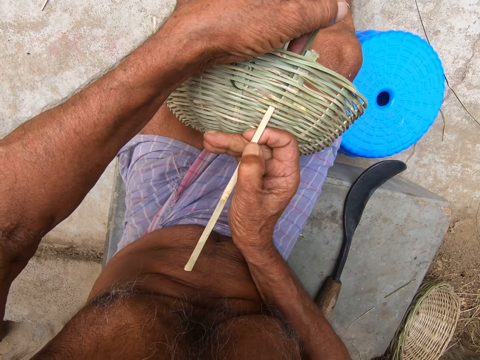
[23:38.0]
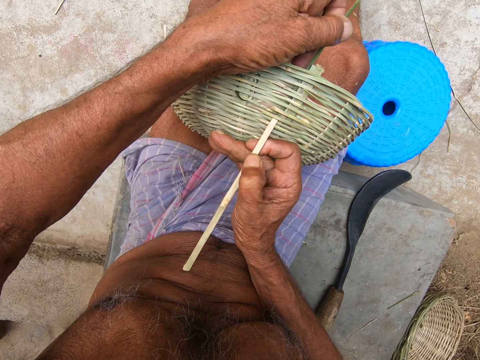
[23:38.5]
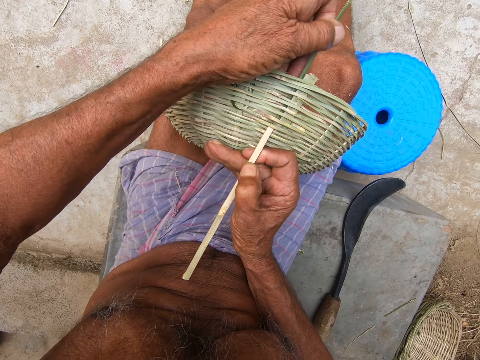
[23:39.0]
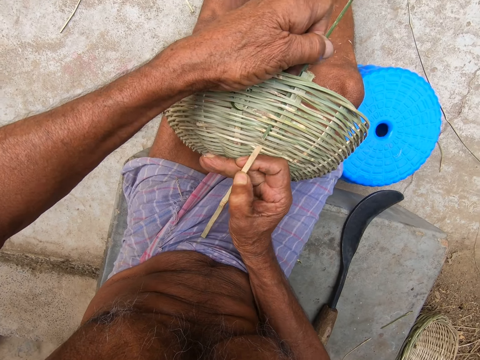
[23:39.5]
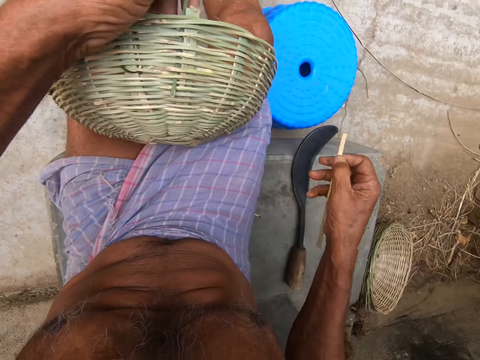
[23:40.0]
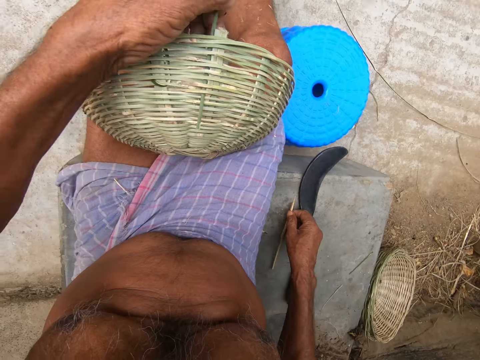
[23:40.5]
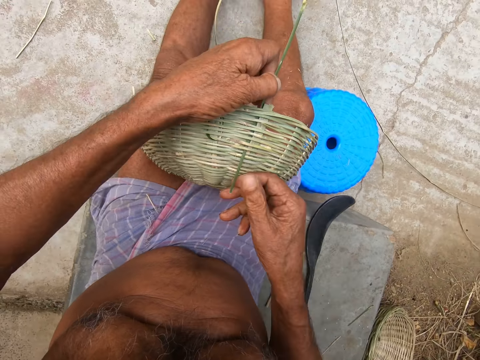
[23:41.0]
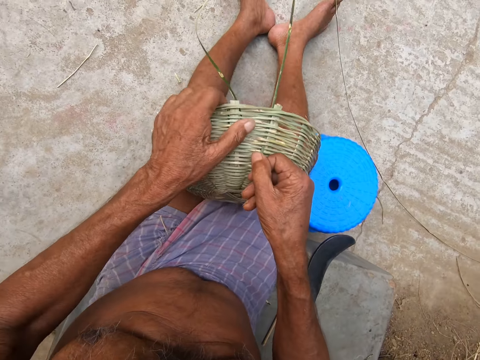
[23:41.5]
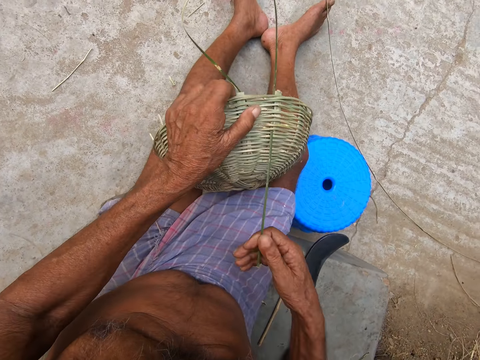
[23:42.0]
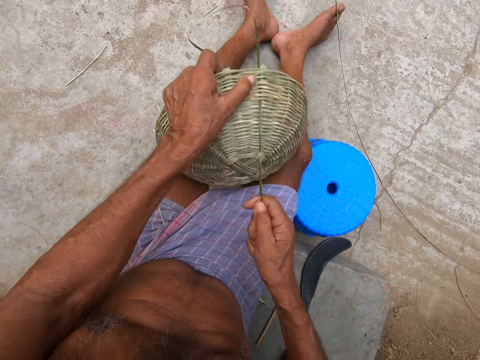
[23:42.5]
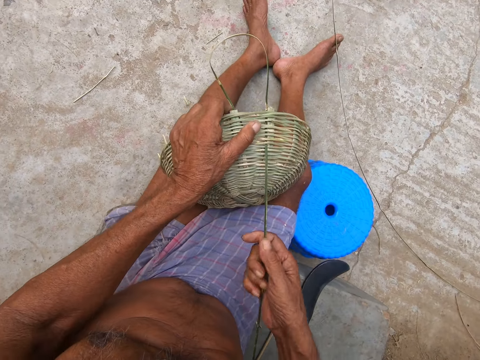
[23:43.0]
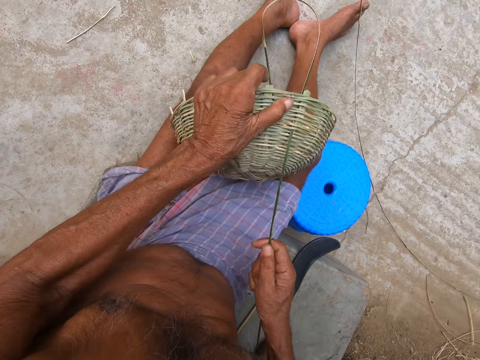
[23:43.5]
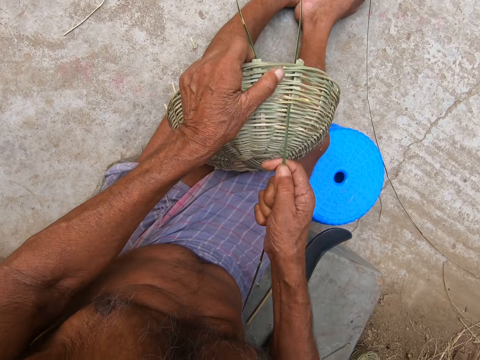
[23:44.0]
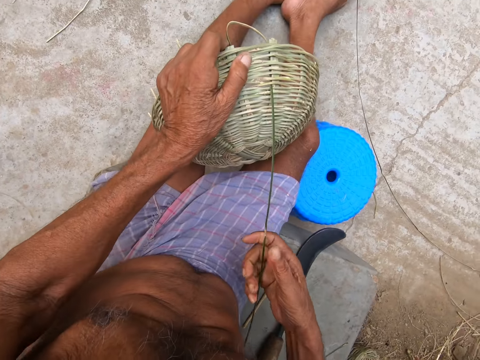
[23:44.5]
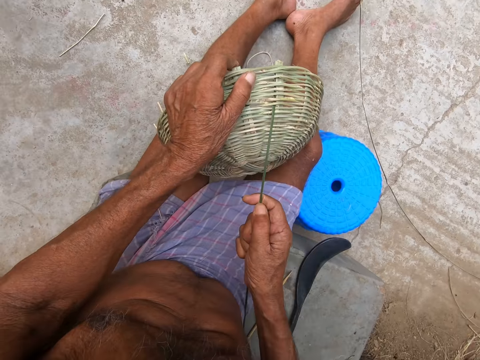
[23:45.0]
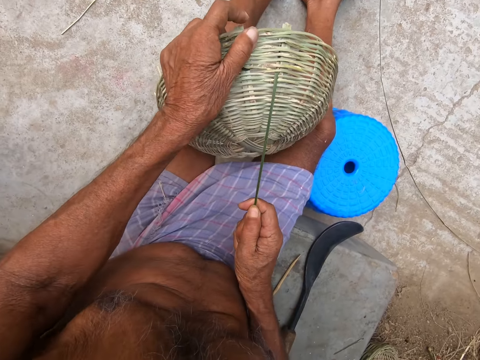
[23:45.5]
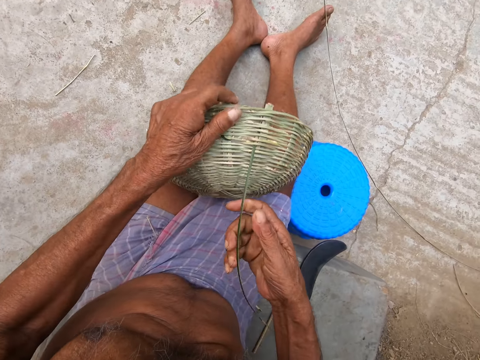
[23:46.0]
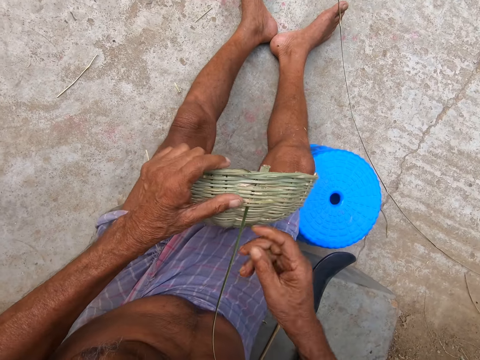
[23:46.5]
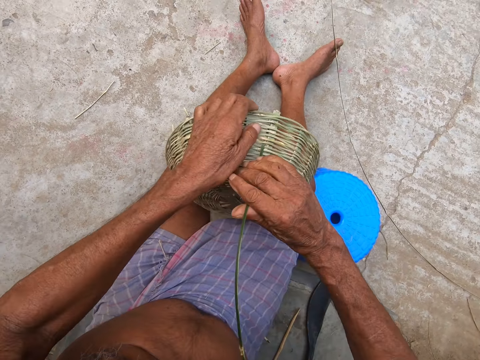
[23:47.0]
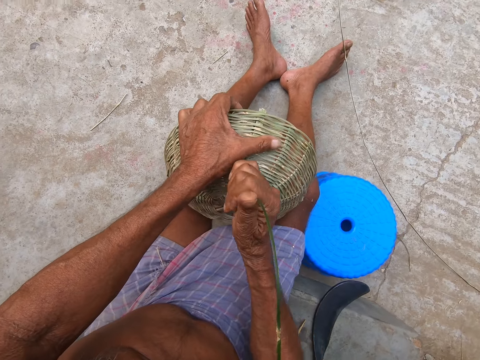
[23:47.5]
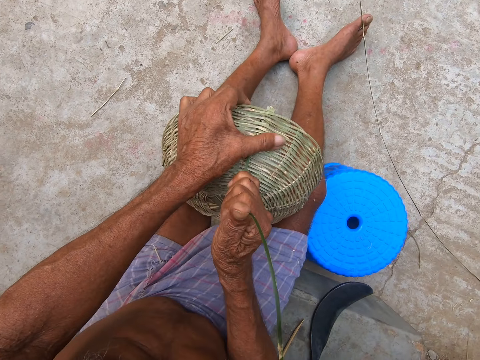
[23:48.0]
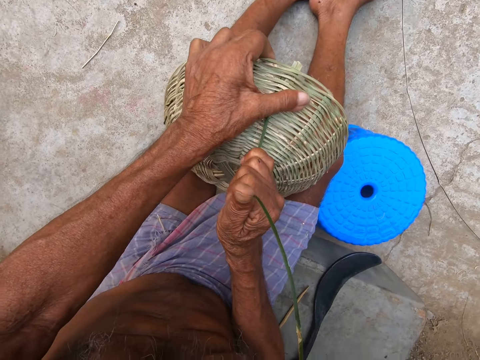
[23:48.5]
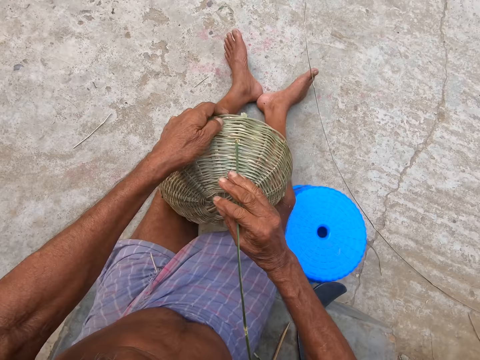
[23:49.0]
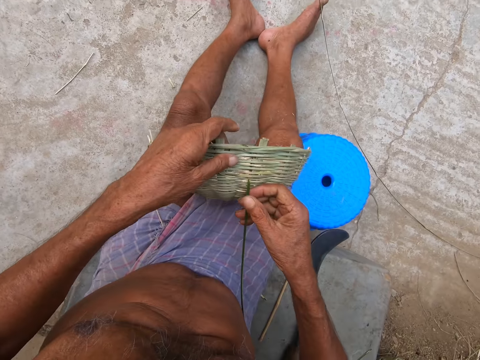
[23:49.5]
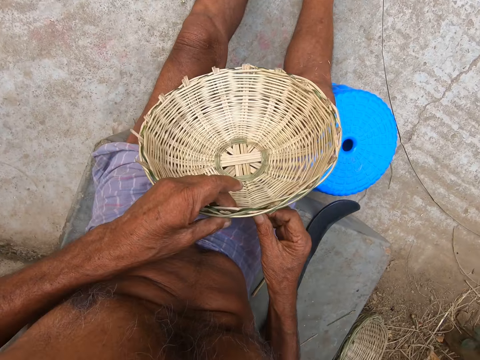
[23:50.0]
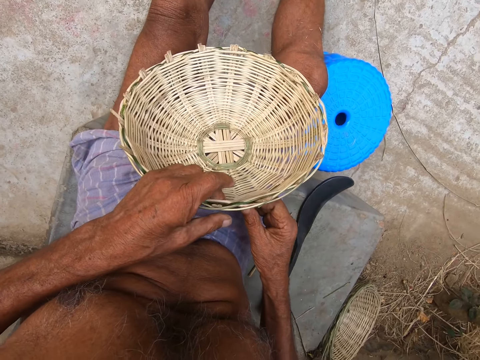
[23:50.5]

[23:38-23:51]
The camera wearer drops the bamboo slat in his right hand on the pavement. He weaves the basket with a bamboo strip in his hands.

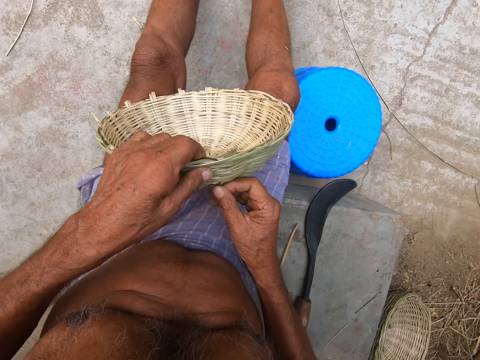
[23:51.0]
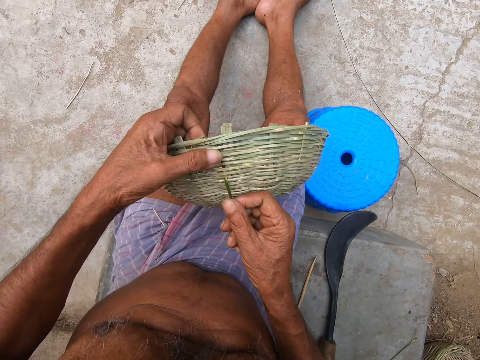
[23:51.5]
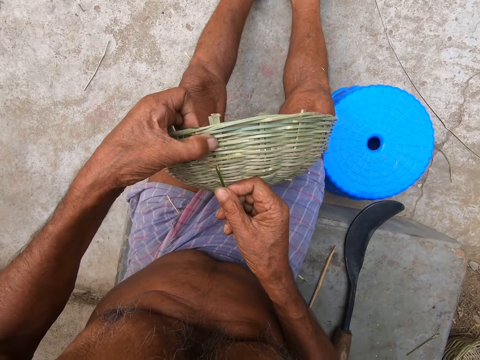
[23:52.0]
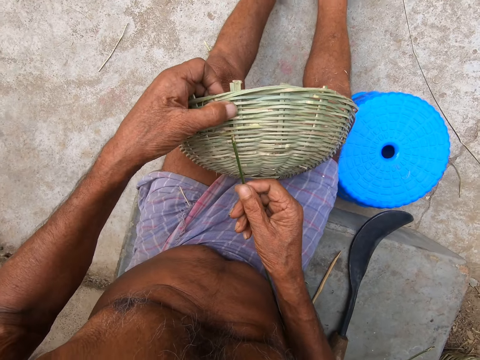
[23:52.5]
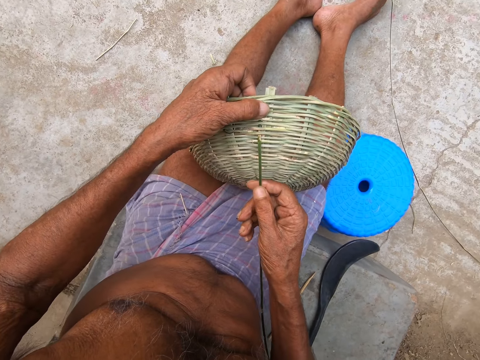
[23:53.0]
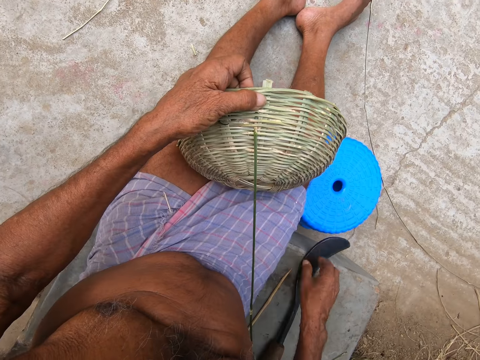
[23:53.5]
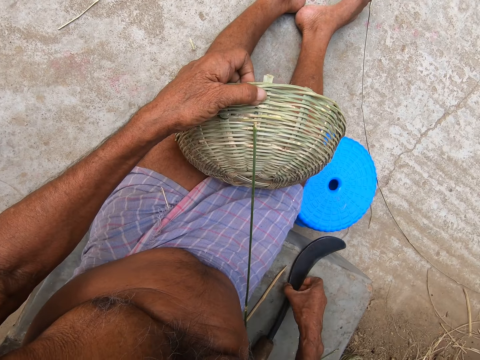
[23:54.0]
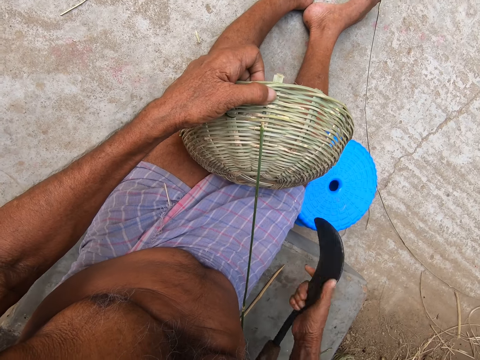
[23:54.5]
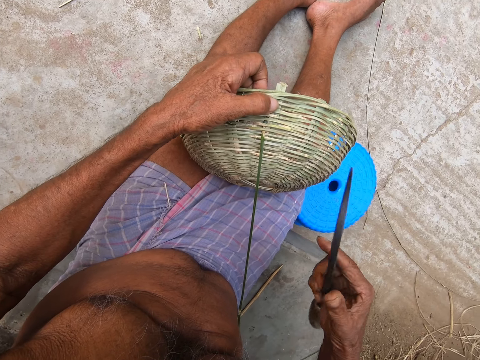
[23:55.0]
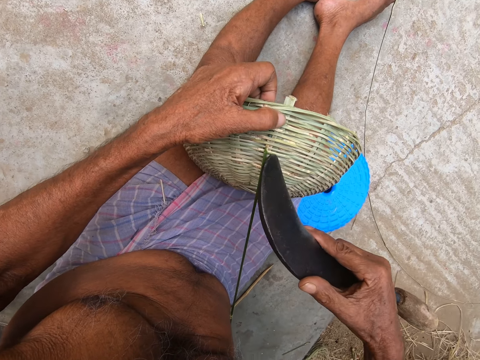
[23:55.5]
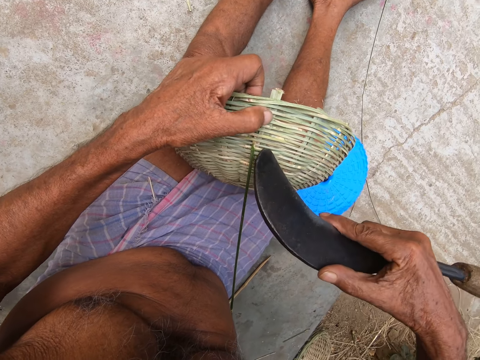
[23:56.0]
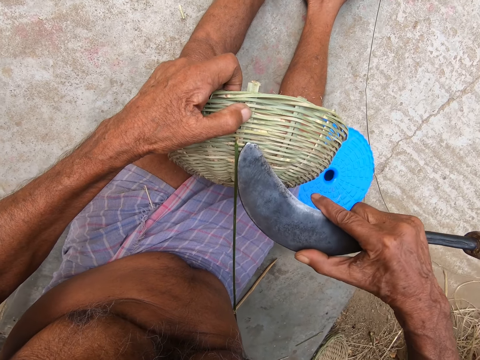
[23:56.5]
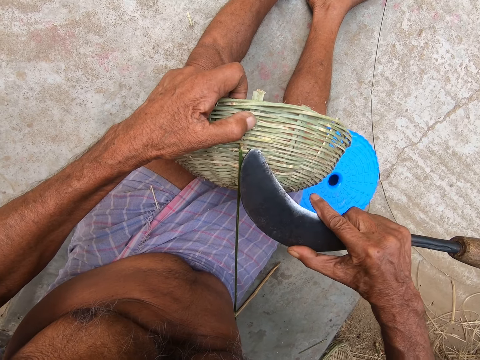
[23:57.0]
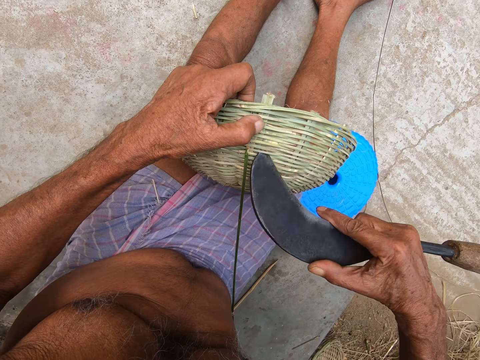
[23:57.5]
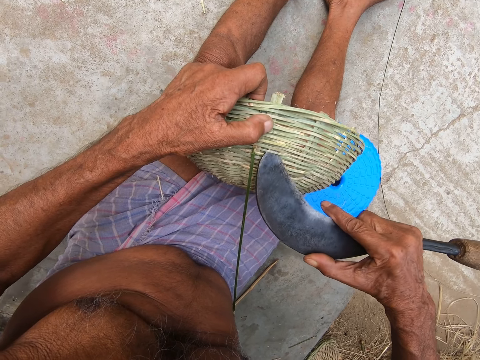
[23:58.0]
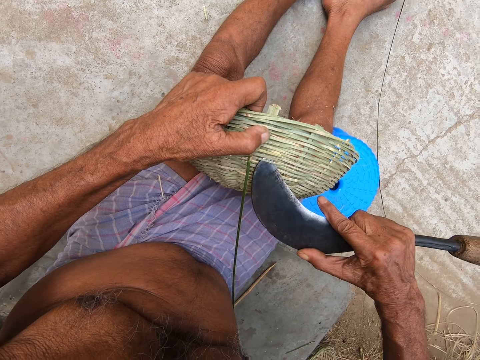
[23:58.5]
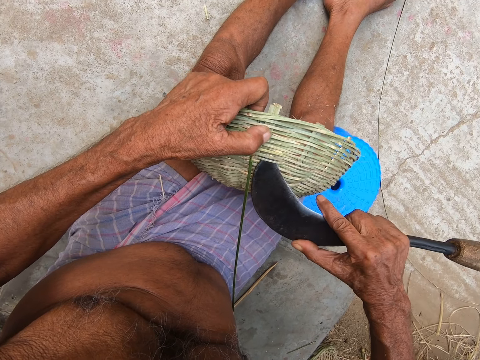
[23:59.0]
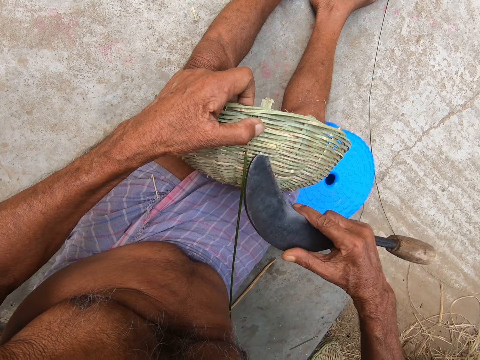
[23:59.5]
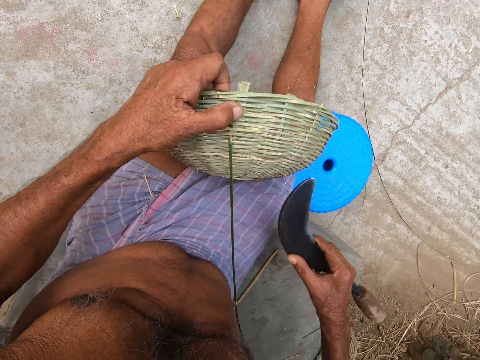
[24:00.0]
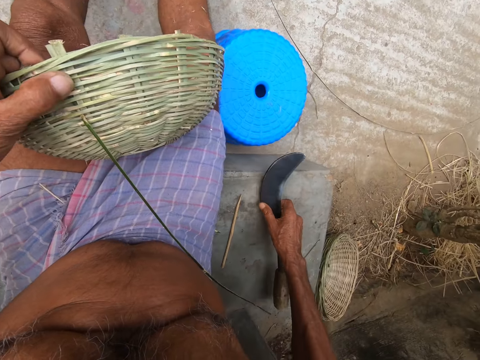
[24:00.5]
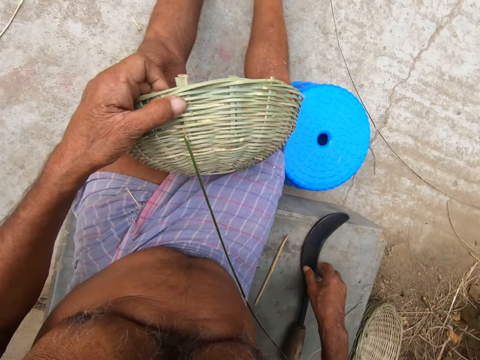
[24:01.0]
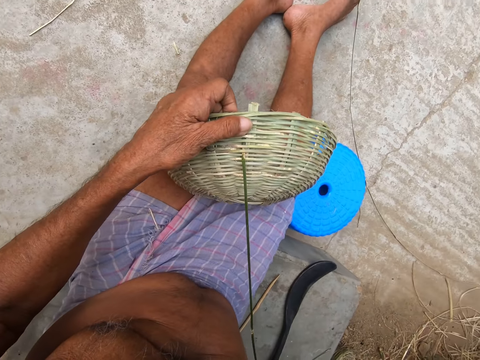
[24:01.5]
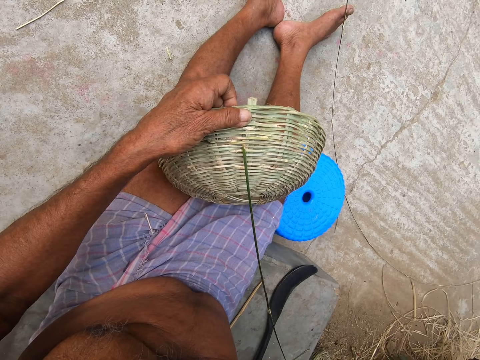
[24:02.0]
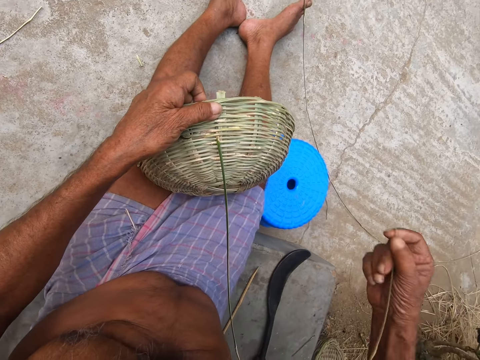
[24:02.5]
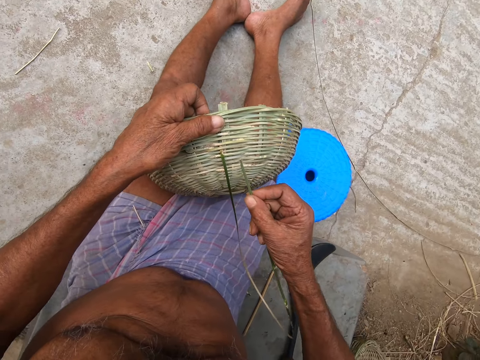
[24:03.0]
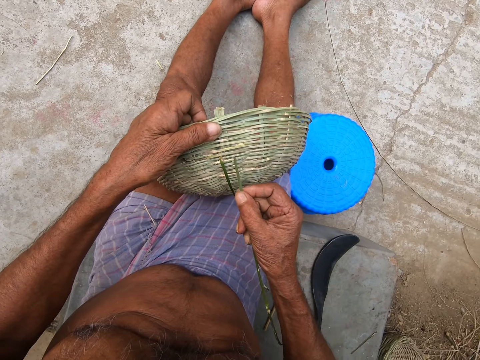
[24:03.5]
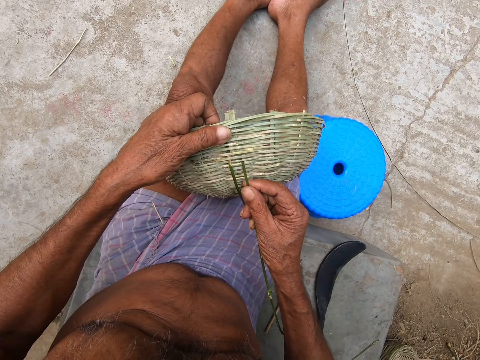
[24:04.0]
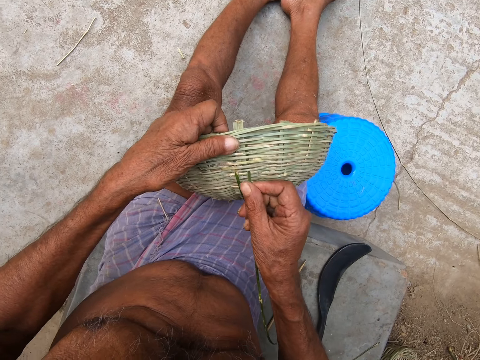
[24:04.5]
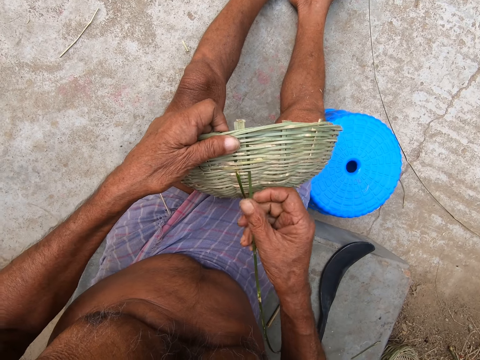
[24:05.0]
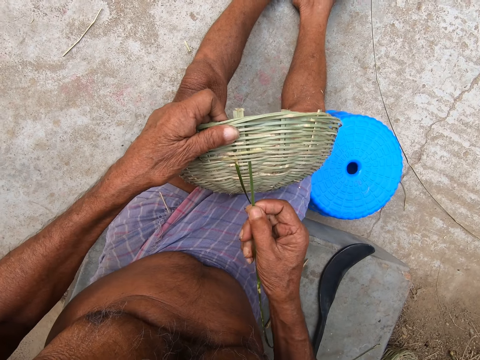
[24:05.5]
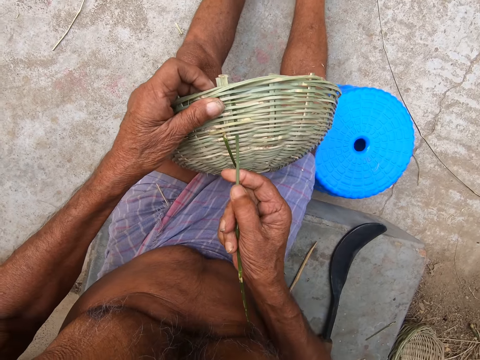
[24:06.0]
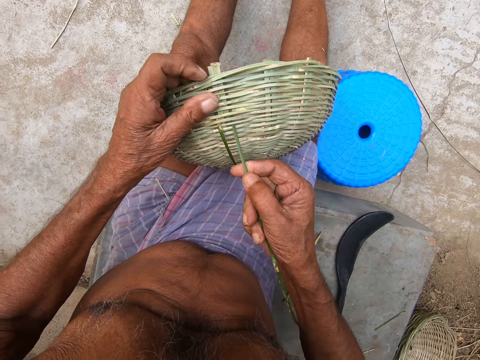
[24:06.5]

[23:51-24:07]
The camera wearer picks up a hook knife from the pavement with his right hand. He adjusts the basket in his left hand on his lap with the hook knife in his right hand. He drops the hook knife in his right hand on the pavement. He weaves the basket with a bamboo strip in his hands.
